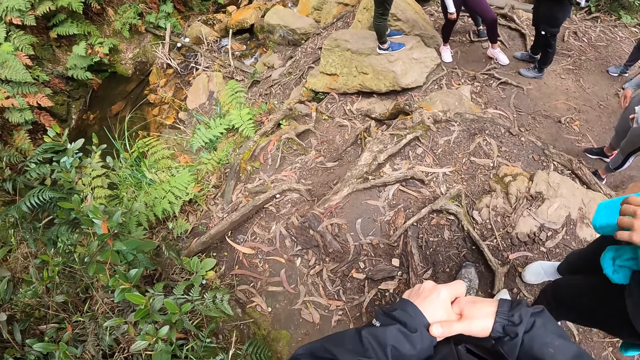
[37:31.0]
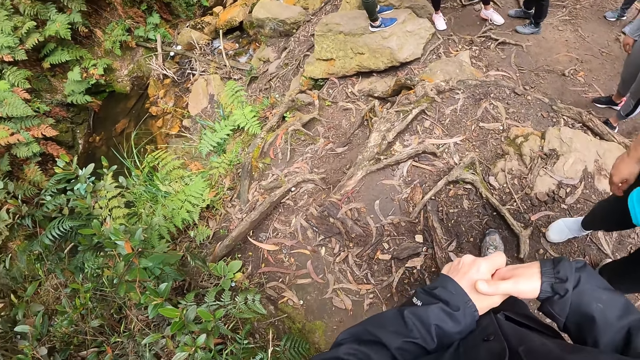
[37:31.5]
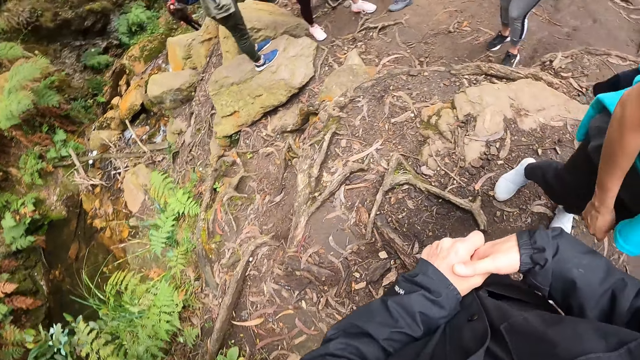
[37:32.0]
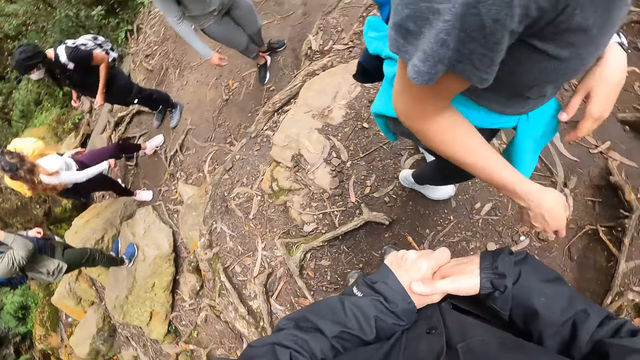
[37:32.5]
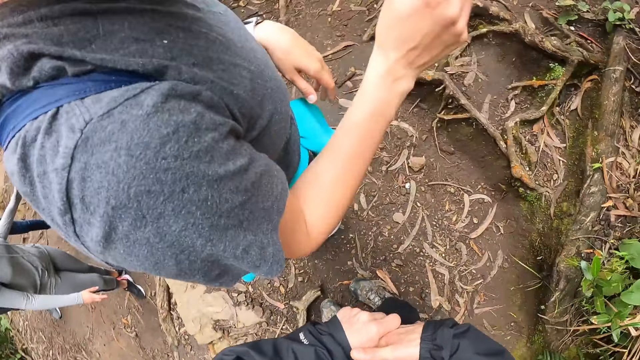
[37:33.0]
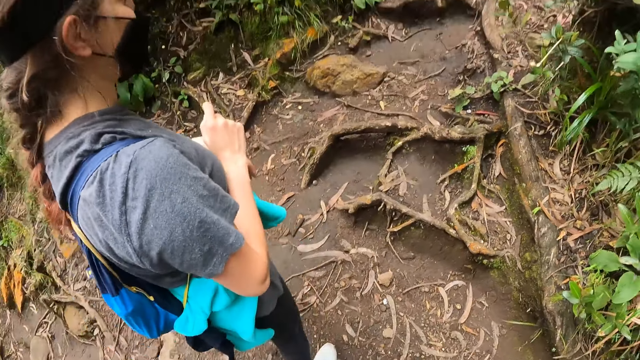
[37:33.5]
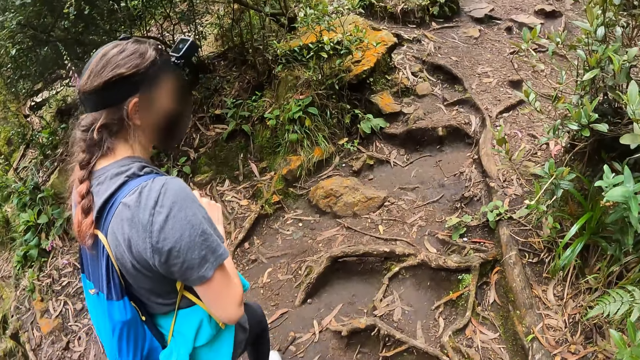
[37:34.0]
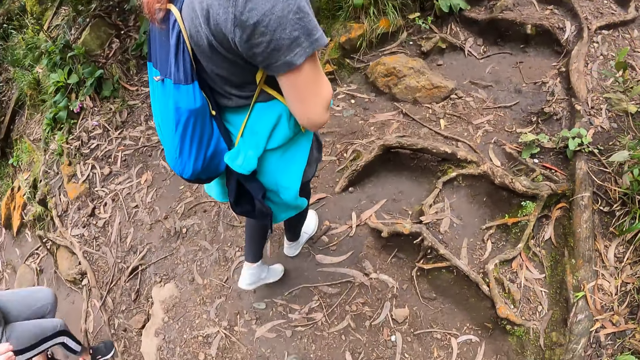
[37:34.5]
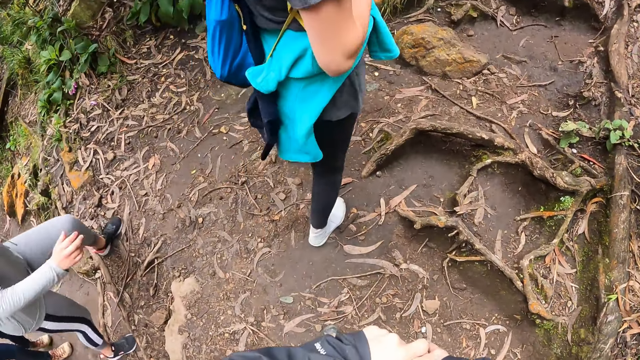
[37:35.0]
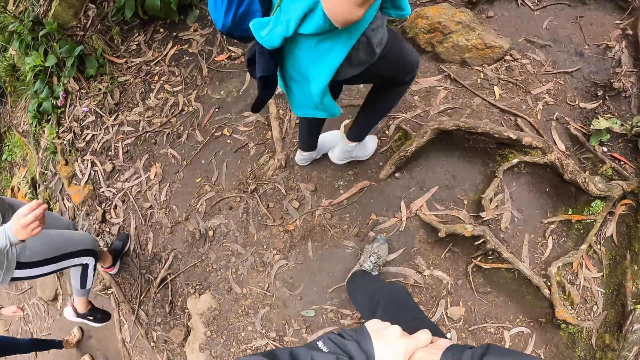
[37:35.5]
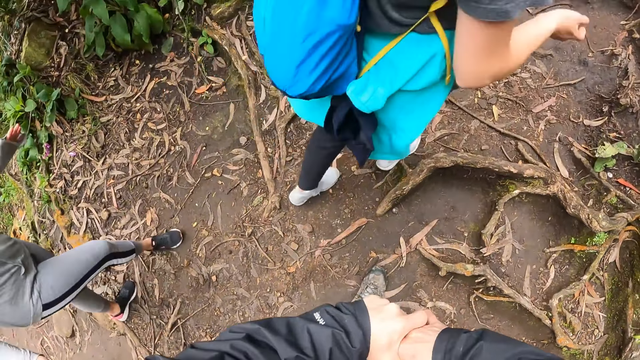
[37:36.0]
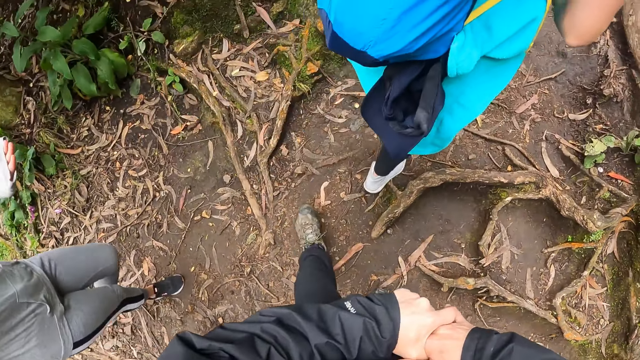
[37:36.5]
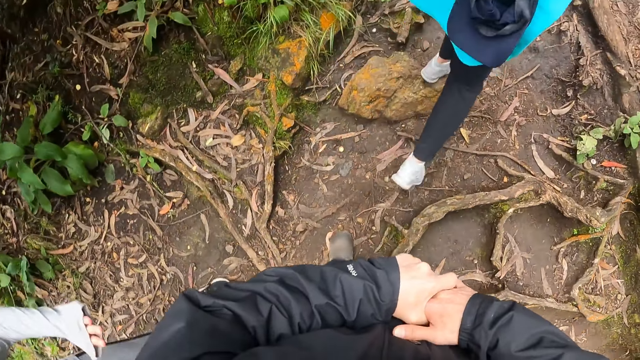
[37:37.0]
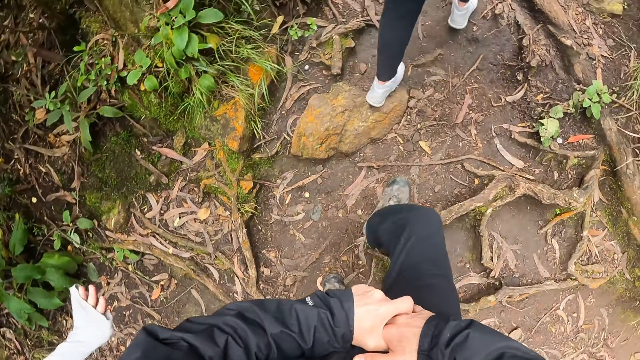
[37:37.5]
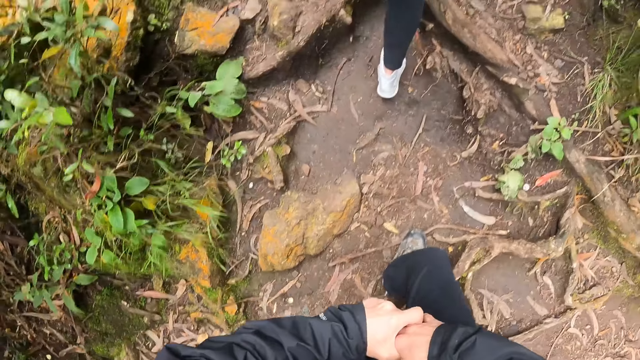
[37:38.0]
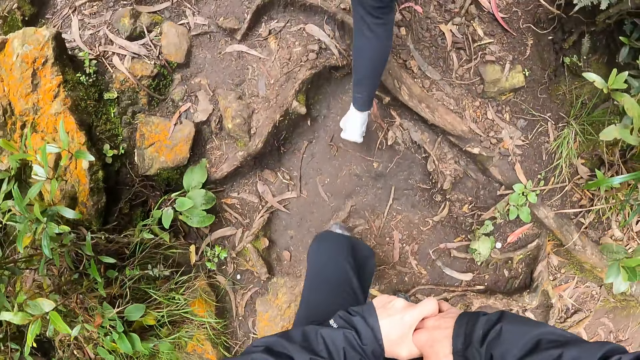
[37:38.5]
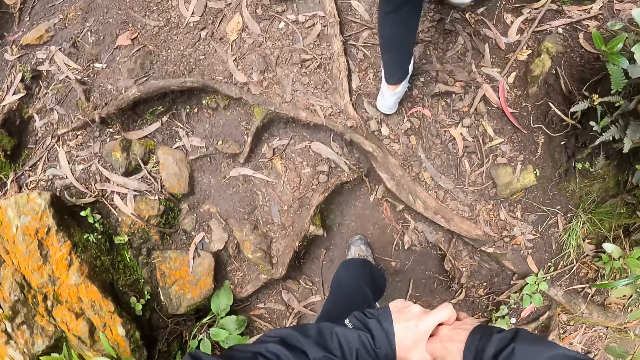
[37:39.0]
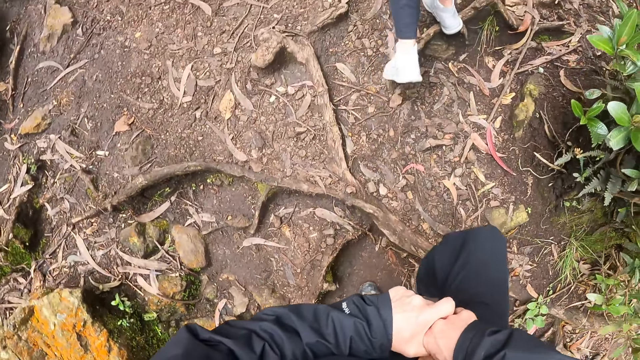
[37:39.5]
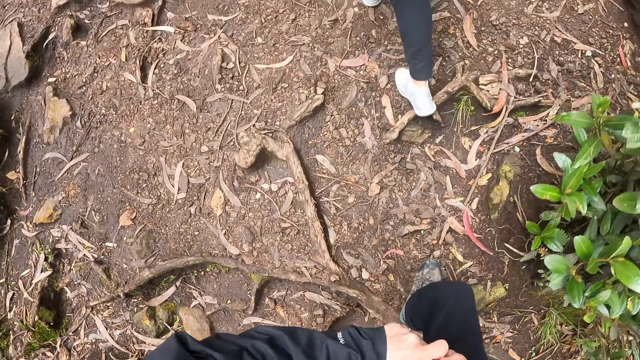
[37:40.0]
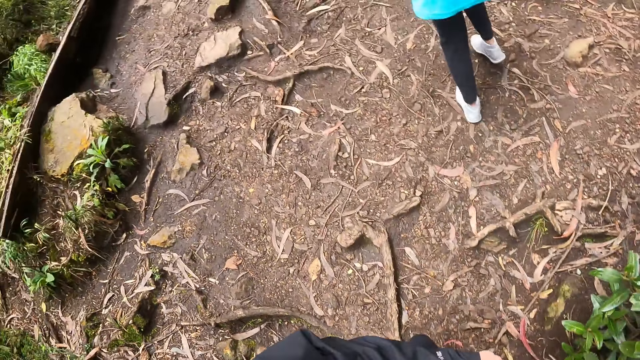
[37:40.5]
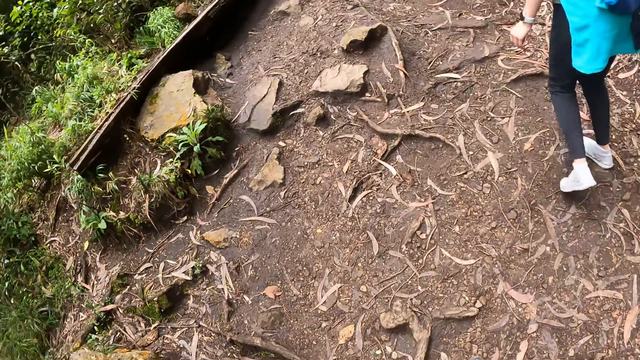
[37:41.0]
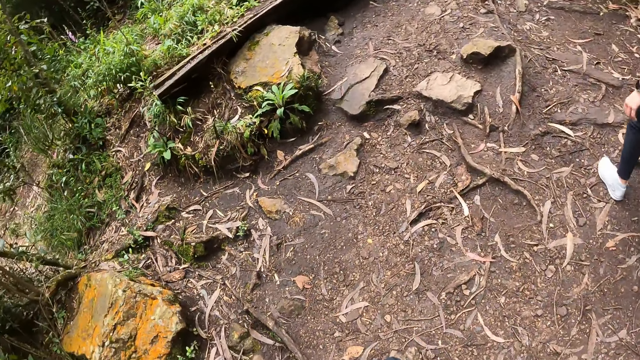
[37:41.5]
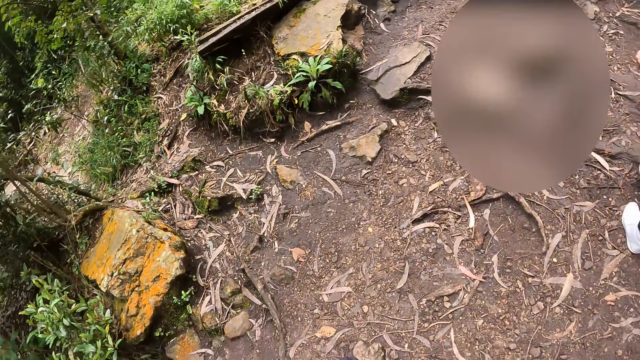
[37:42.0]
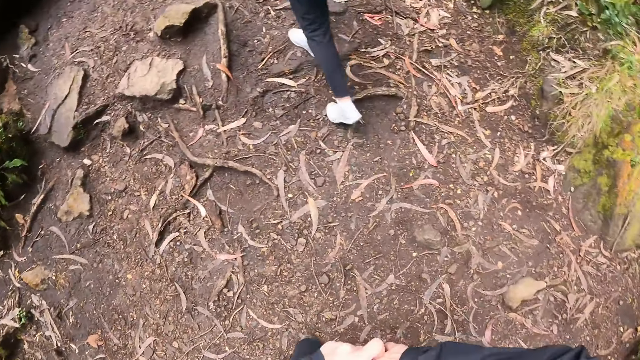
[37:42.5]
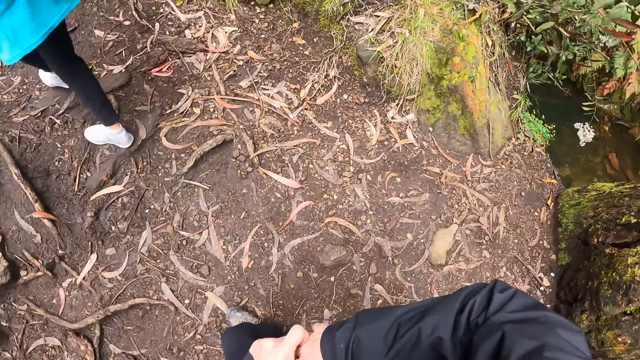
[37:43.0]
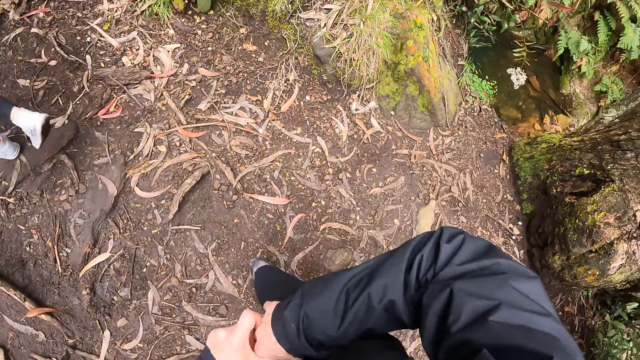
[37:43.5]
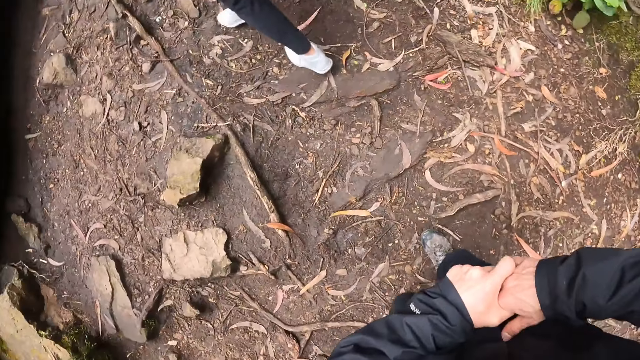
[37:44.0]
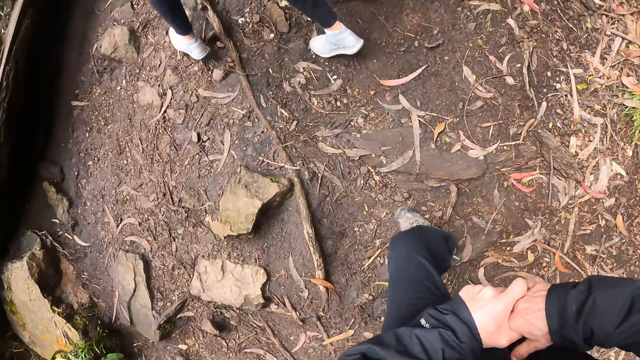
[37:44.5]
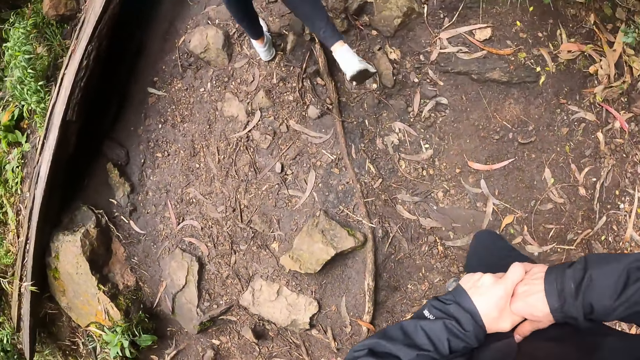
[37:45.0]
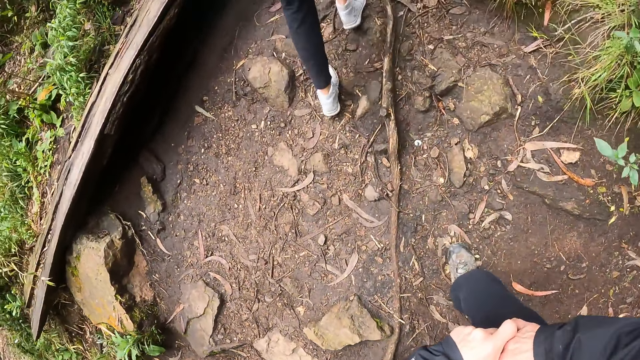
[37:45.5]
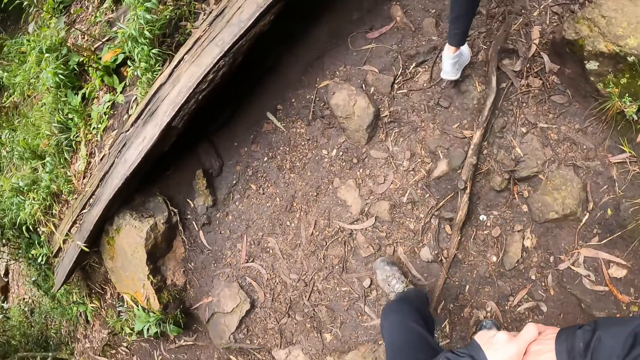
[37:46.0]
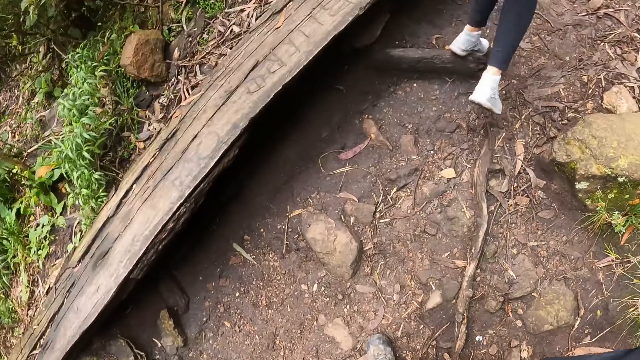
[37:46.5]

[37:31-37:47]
The camera wearer turns around. The woman walks up a hill. The camera wearer walks up the steep. They walk up the hill with the woman.

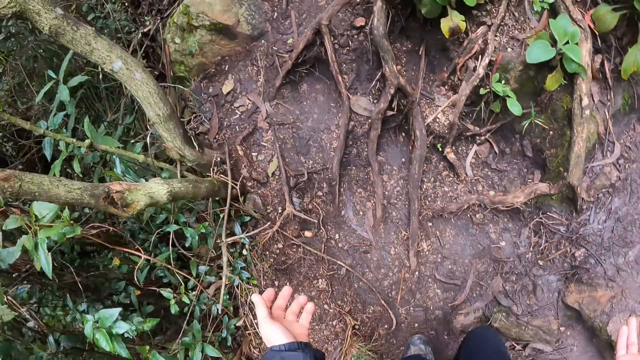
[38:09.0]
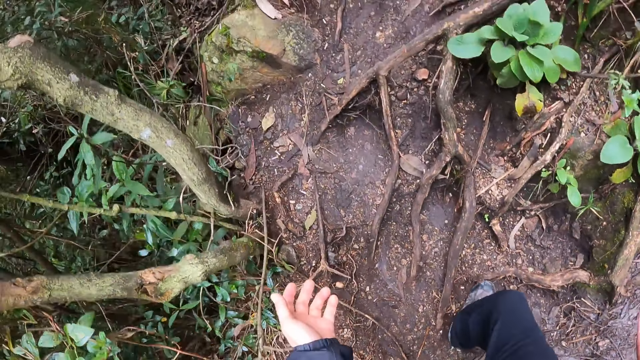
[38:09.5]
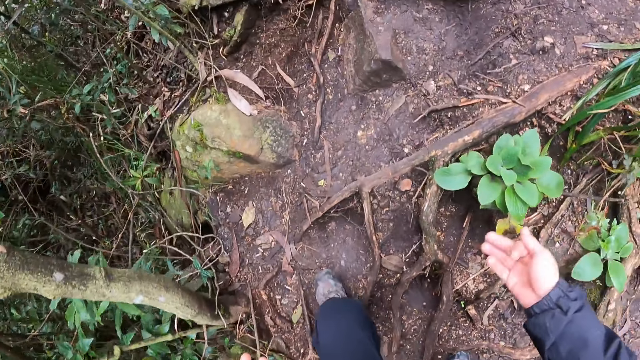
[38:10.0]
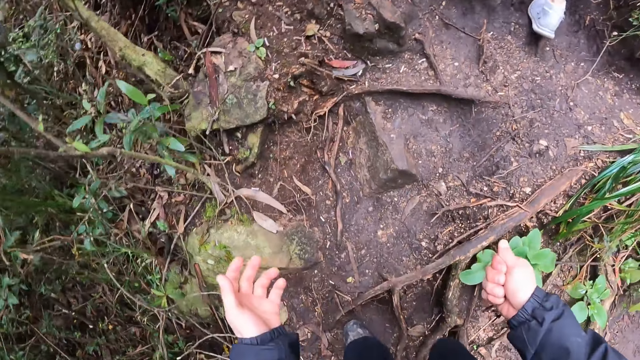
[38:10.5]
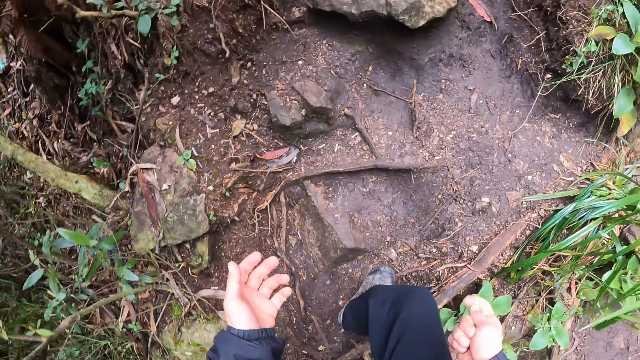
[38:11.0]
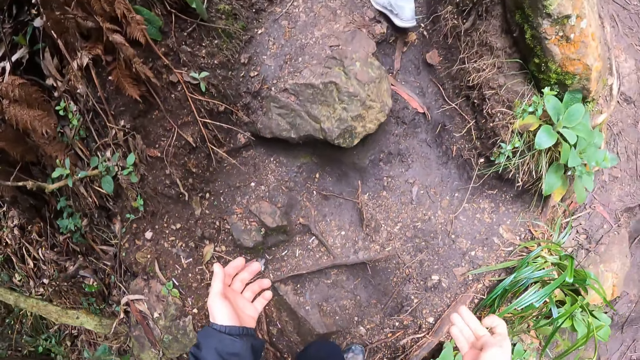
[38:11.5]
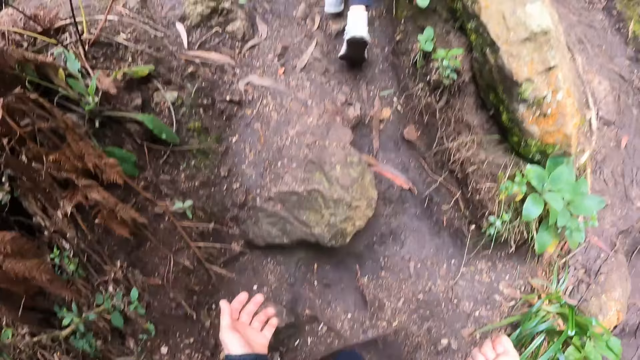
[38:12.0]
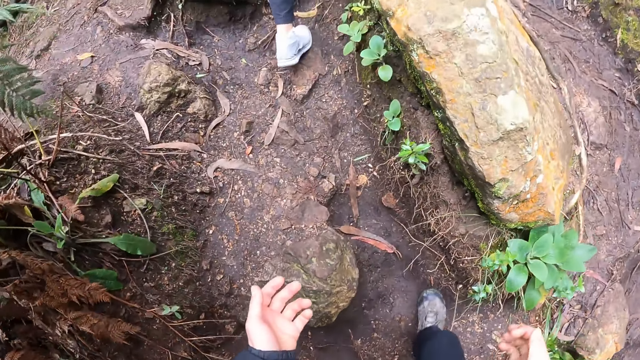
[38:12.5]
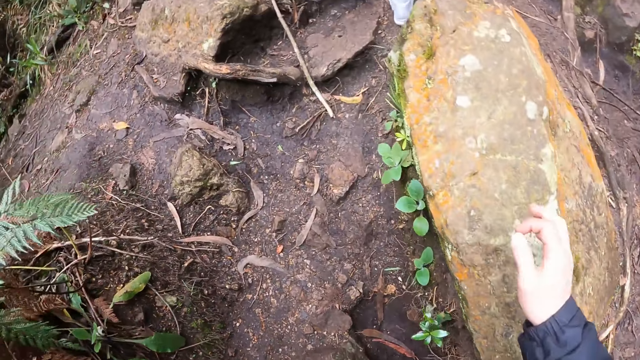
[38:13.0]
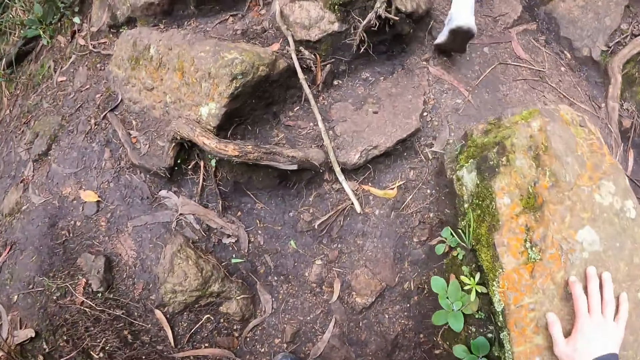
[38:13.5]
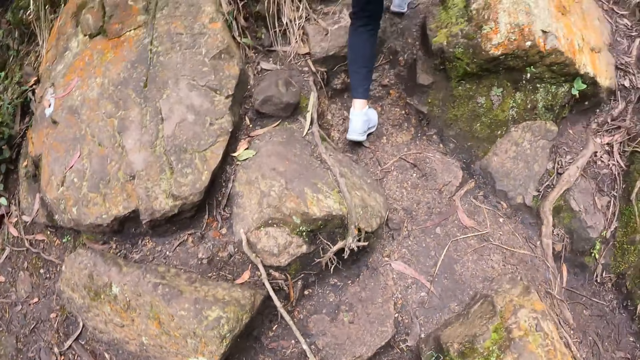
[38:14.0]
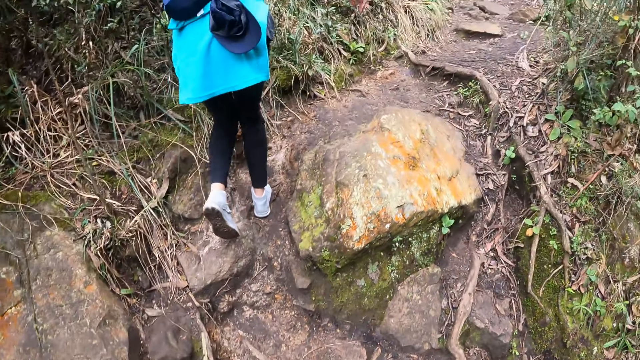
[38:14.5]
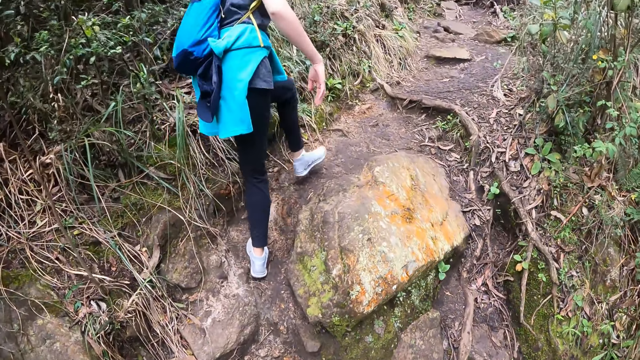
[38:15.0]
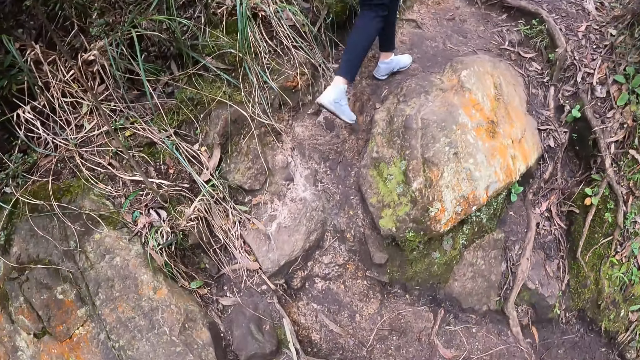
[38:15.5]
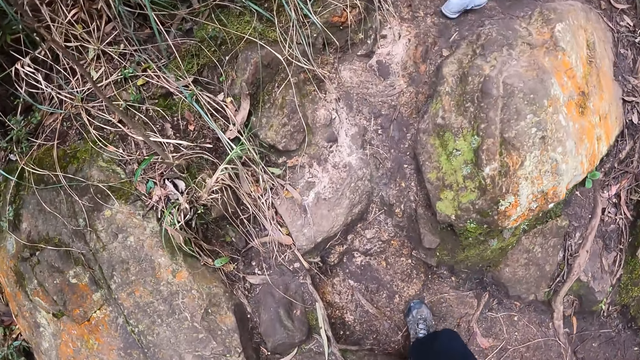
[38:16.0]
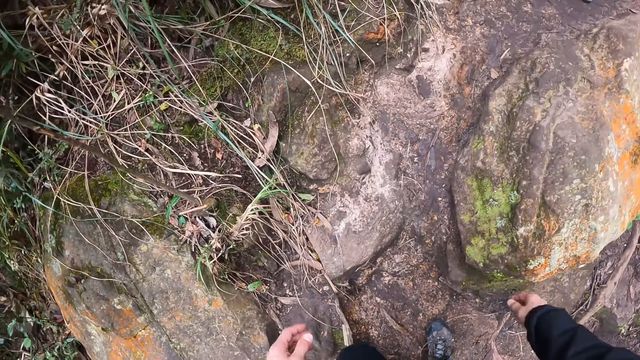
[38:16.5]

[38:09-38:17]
The camera wearer lifts his hands. He places his right hand on a rock. He holds the rock.
